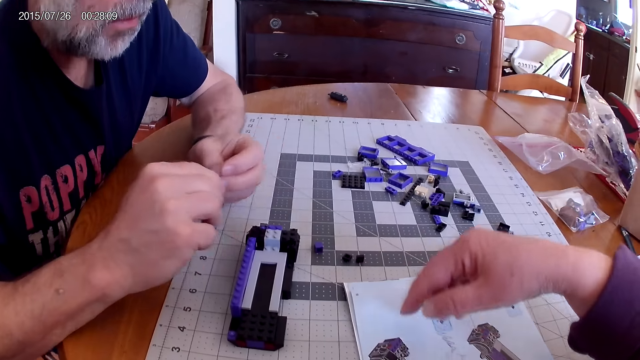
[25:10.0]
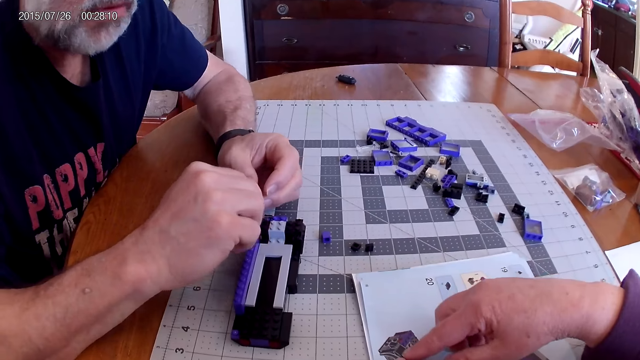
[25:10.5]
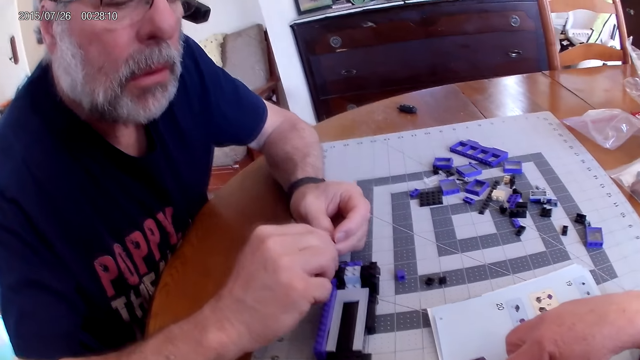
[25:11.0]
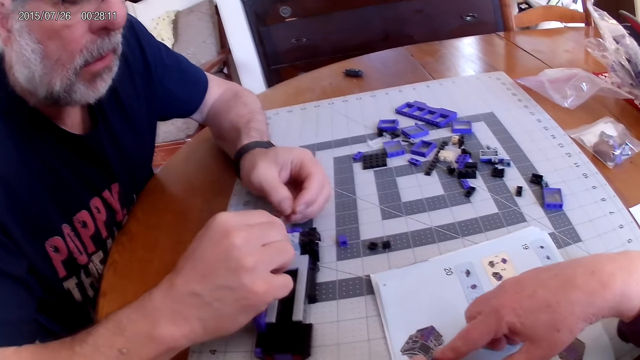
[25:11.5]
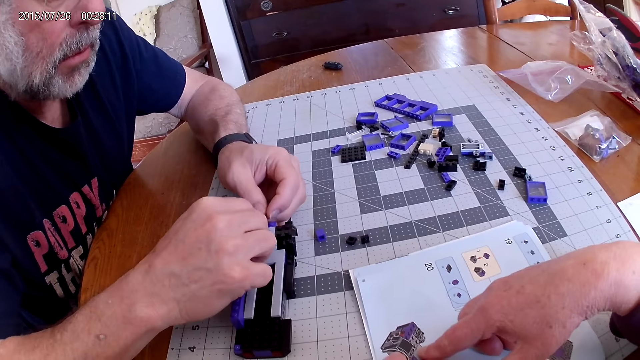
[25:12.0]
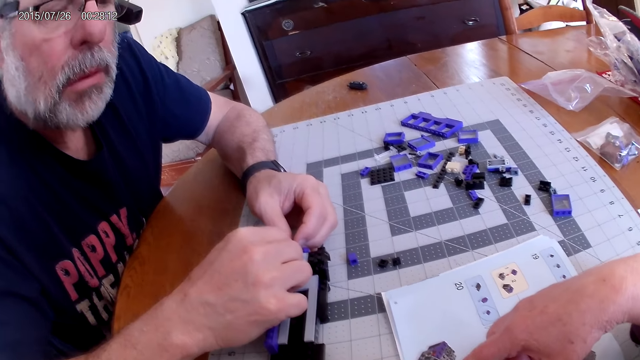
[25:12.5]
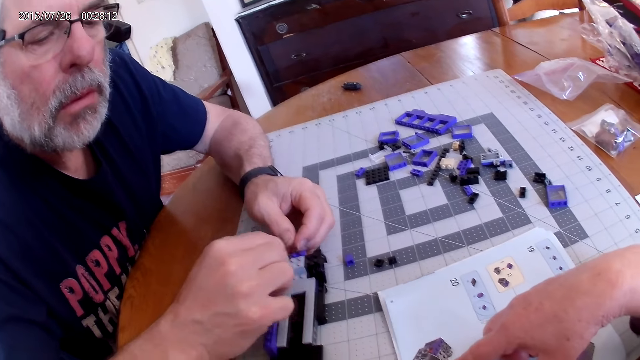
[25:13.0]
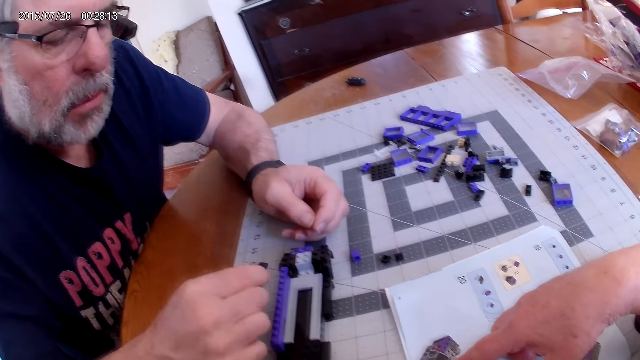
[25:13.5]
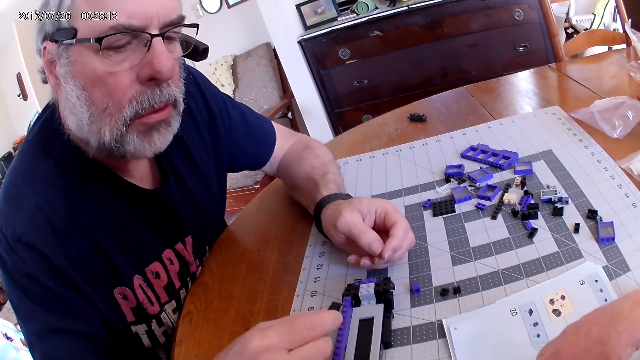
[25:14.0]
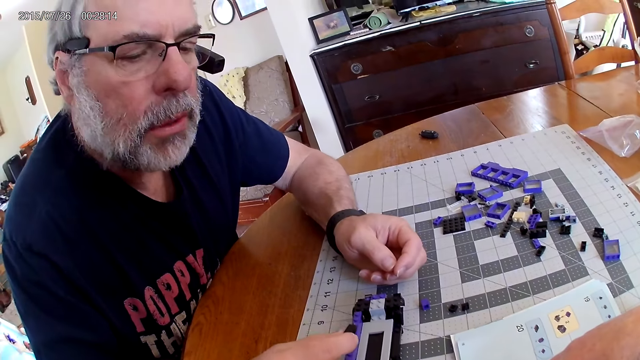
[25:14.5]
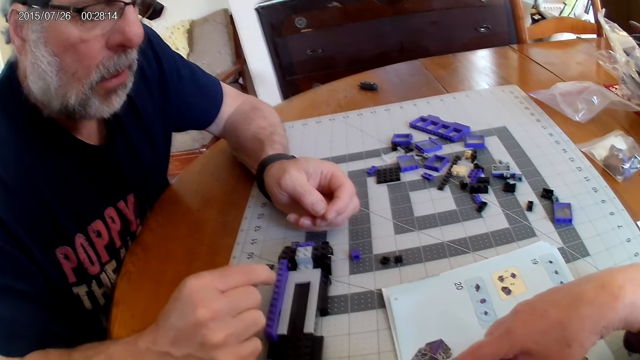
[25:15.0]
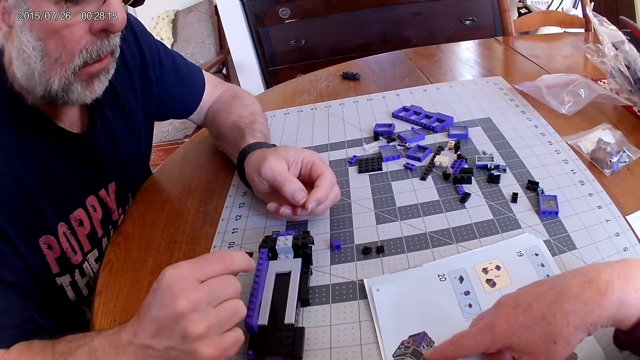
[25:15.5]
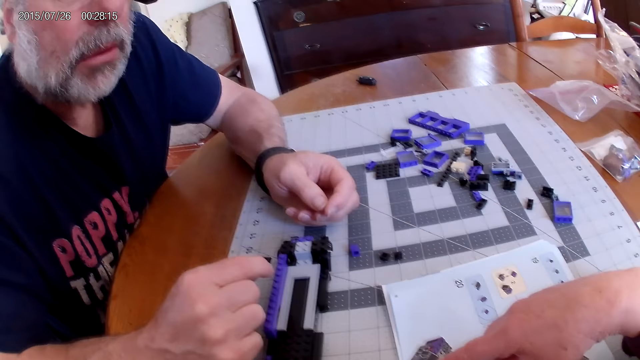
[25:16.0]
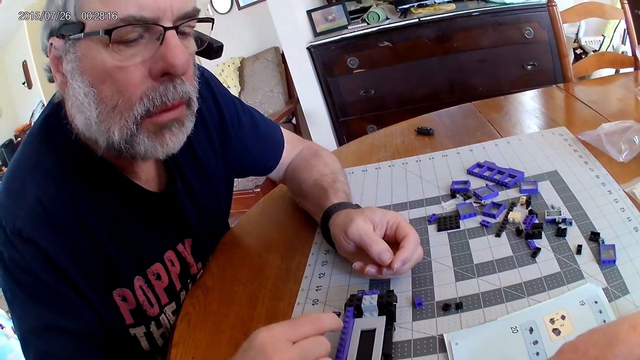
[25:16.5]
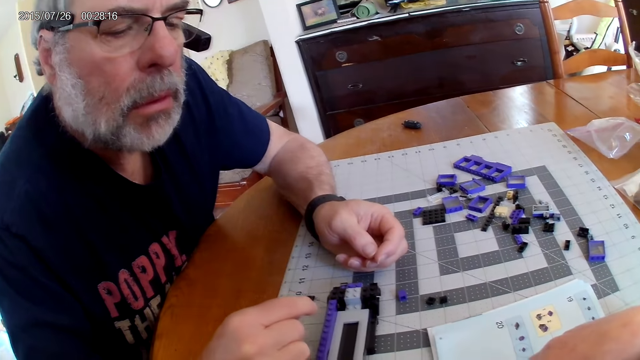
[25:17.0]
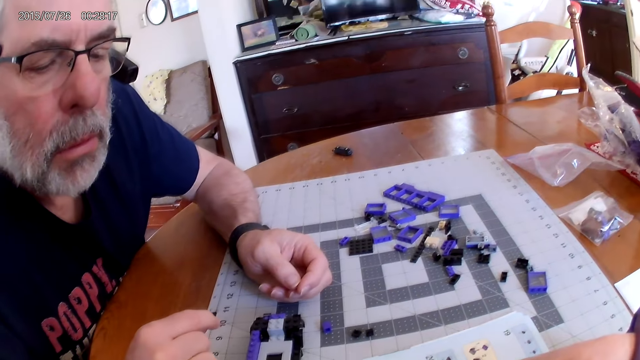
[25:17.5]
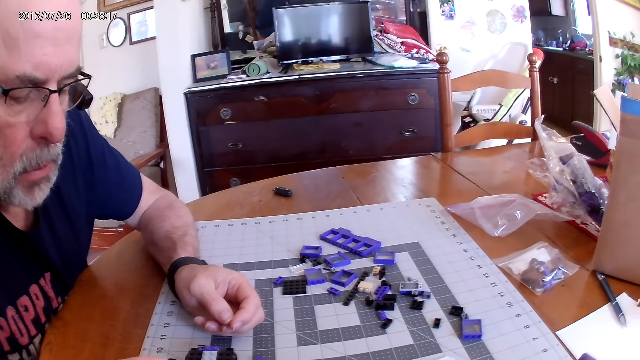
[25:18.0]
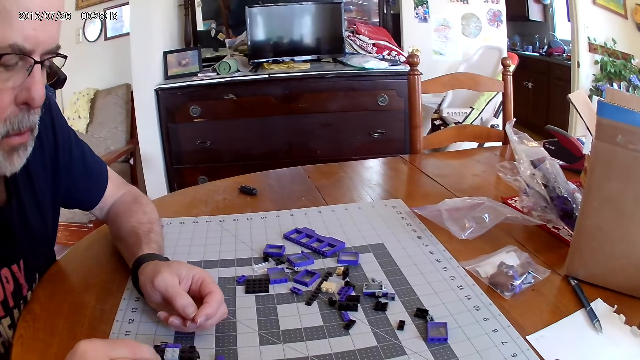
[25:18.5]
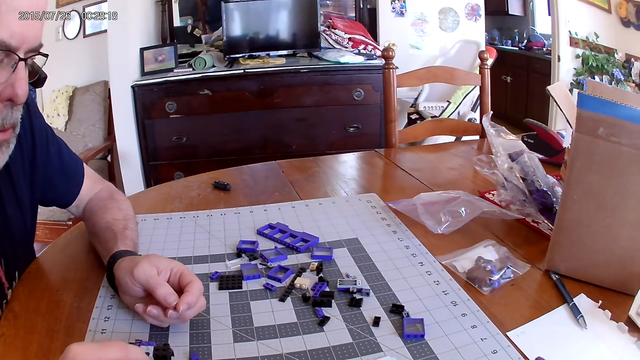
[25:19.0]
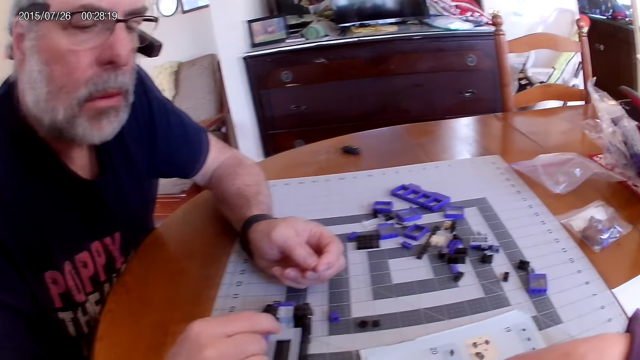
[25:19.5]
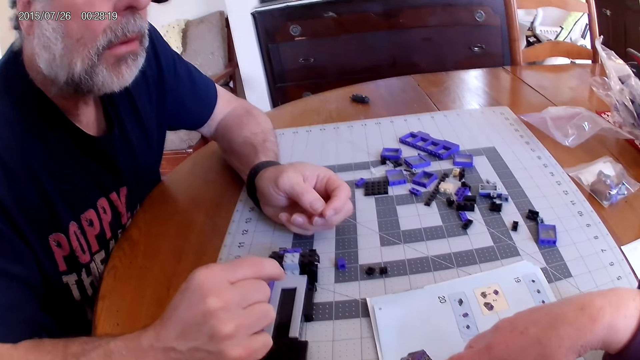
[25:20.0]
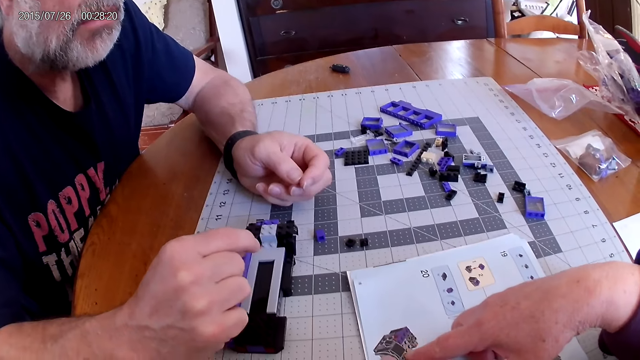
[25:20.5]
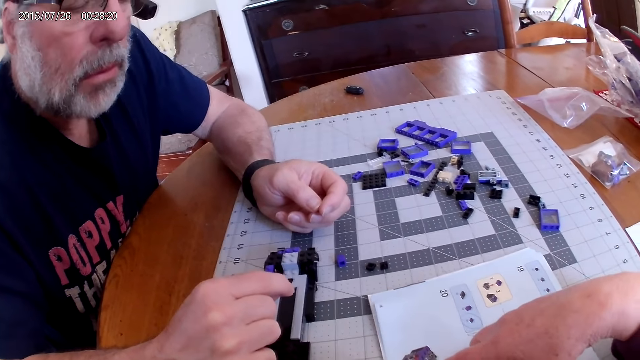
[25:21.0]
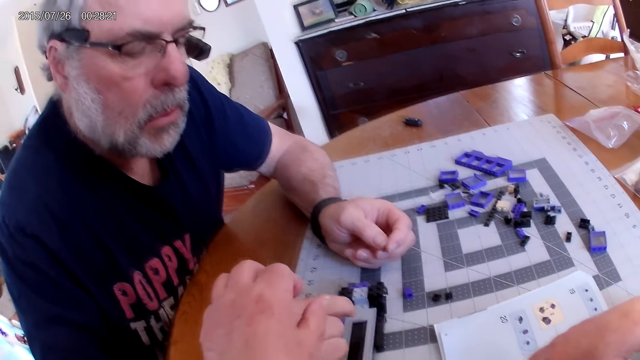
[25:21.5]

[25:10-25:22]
A man fixes the plastic piece on the plastic model.

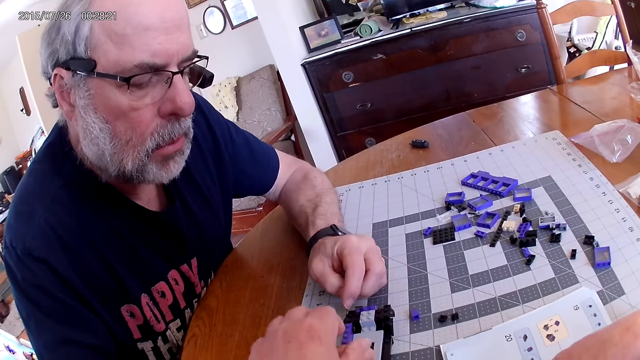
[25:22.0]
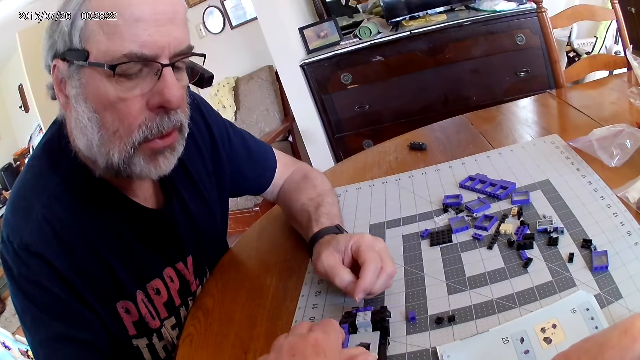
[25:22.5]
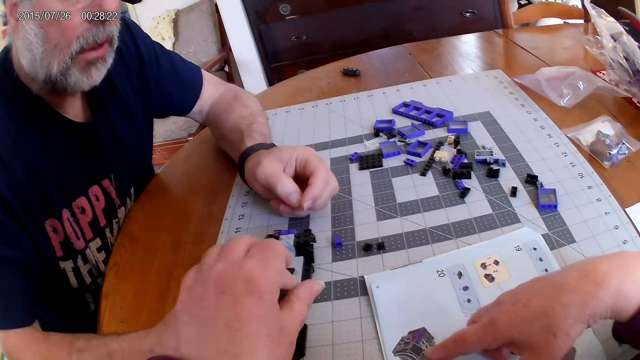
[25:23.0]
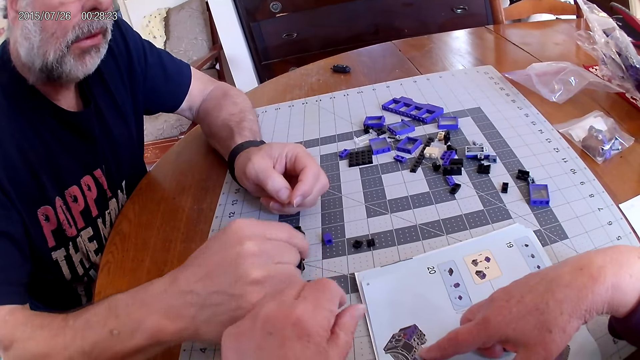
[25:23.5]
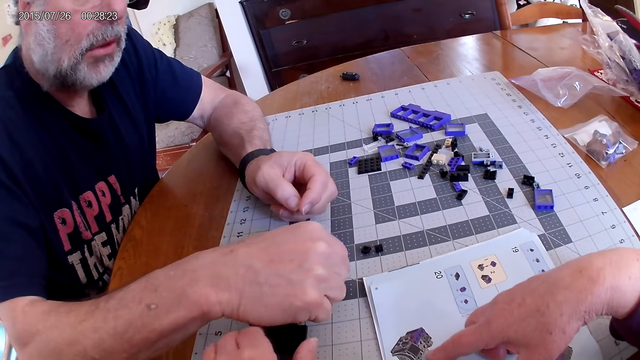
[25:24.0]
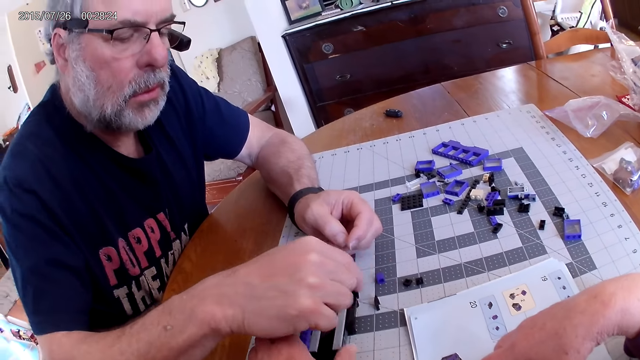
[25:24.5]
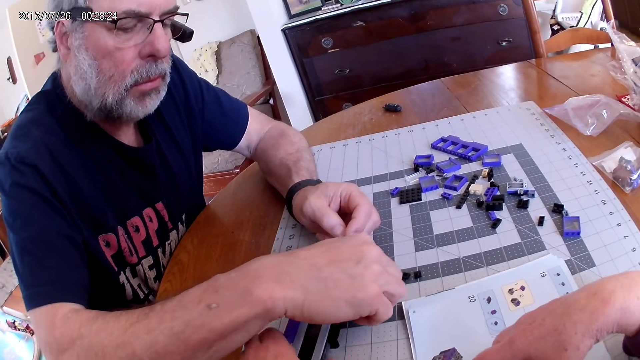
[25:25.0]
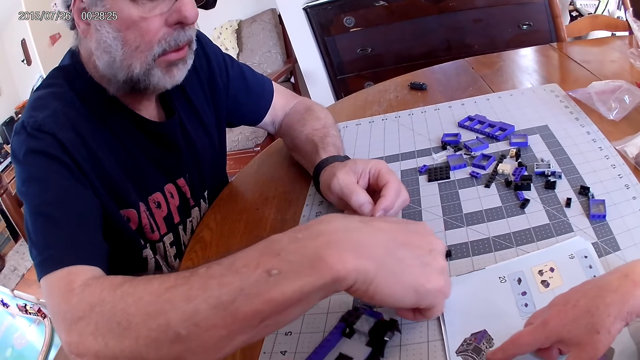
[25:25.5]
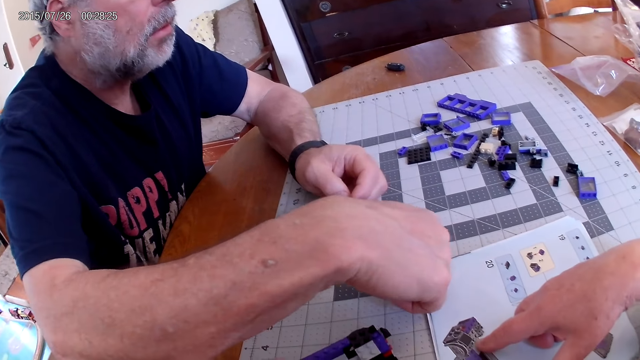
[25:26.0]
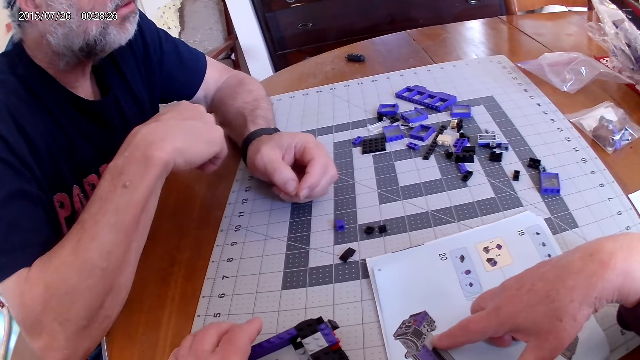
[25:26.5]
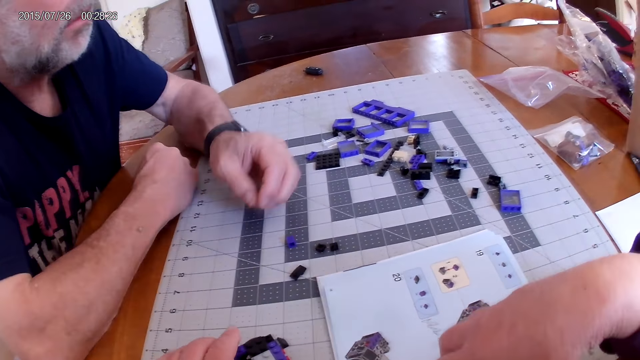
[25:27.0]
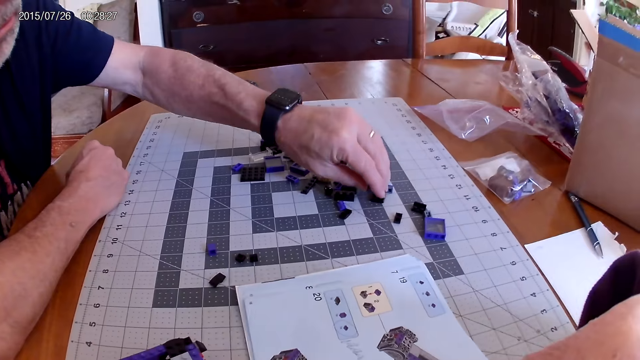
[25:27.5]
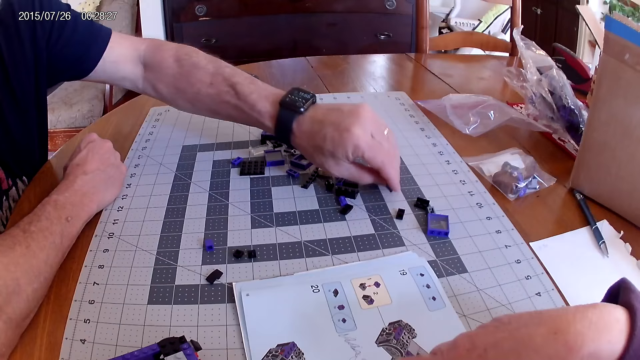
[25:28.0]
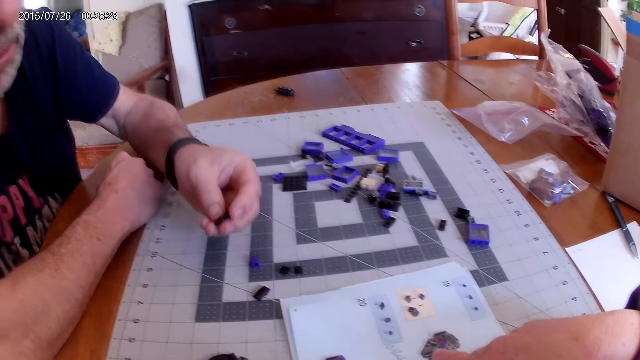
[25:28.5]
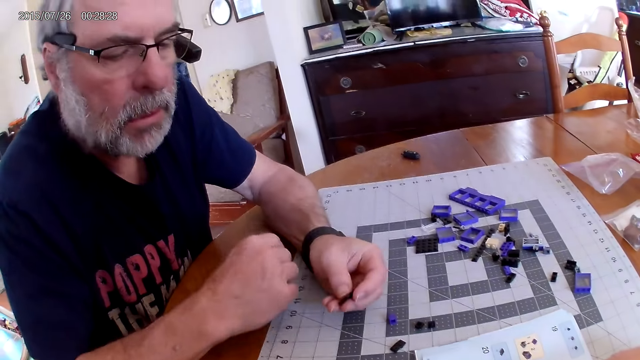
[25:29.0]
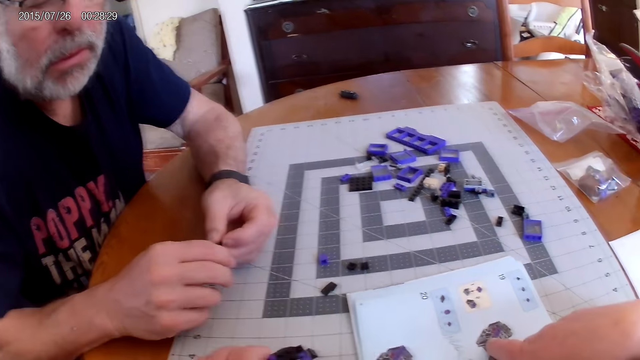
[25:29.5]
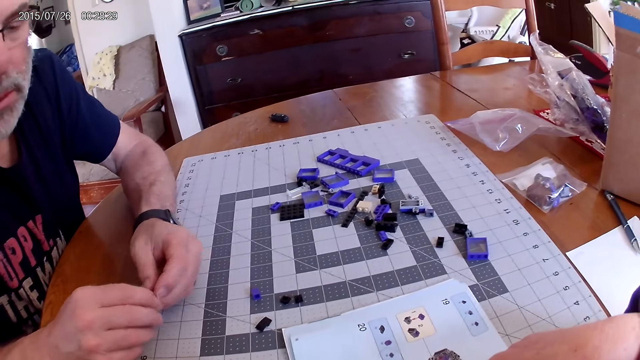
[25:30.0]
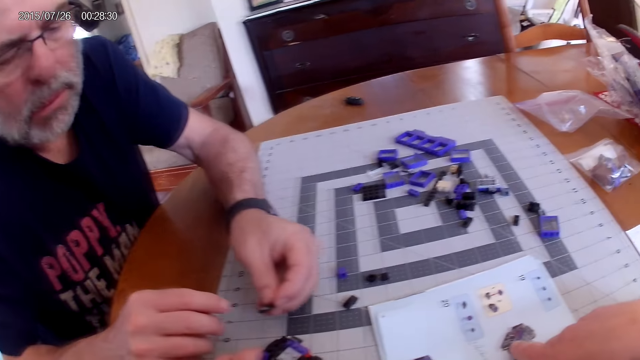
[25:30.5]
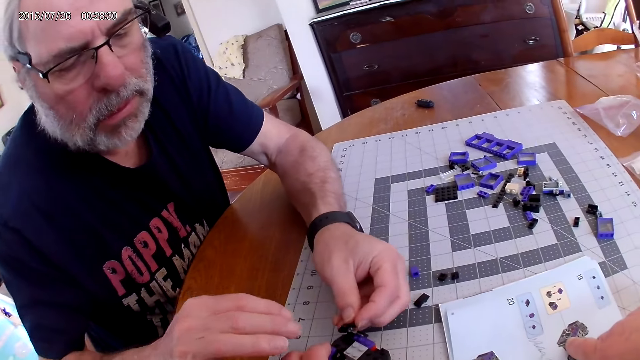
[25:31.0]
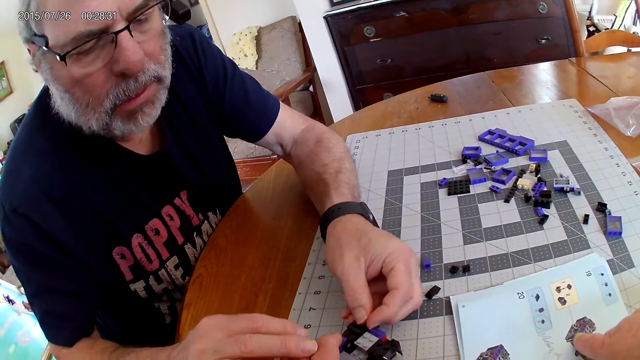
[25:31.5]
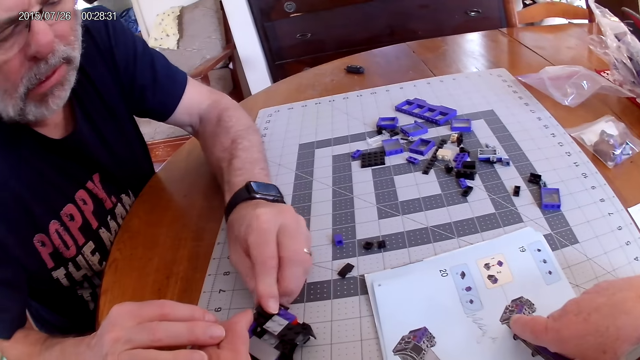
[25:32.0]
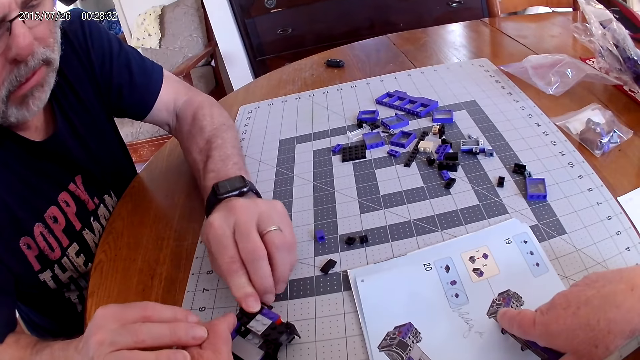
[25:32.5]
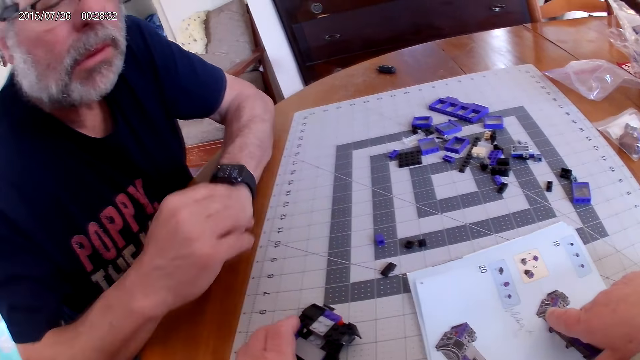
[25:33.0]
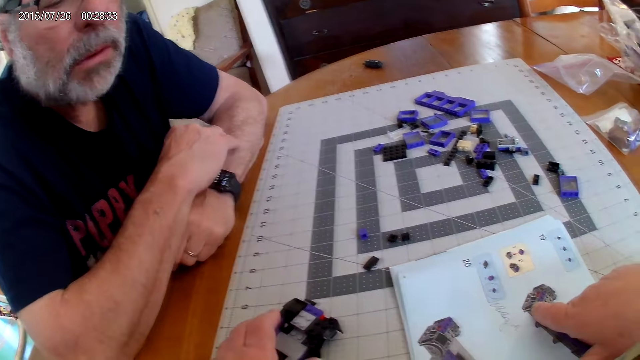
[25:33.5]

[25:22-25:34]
The camera wearer looks at the instructional manual book. A man fixes the plastic piece on the plastic model.
